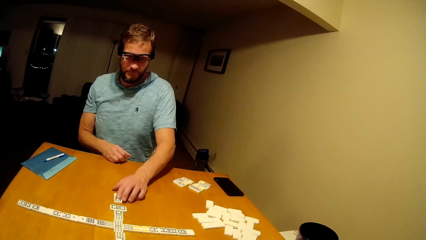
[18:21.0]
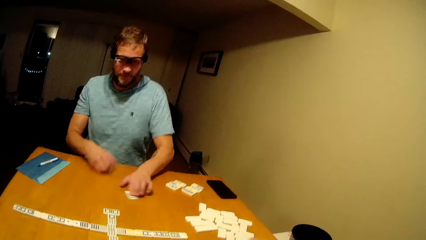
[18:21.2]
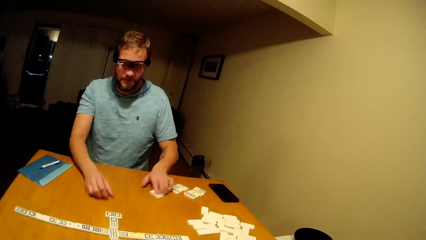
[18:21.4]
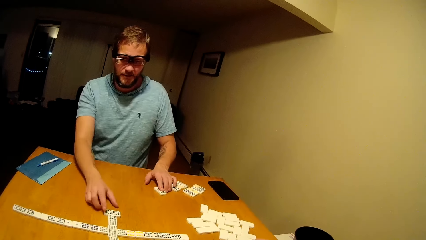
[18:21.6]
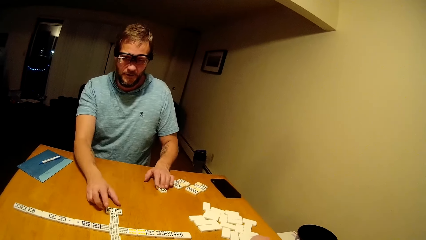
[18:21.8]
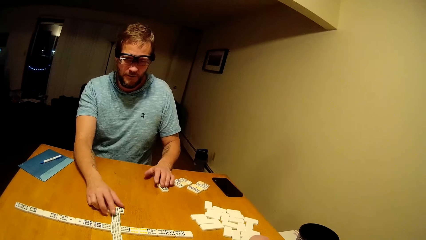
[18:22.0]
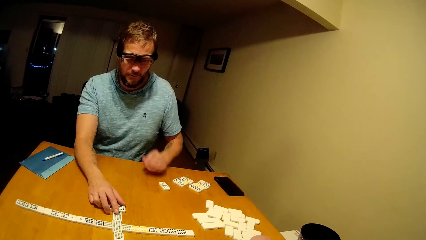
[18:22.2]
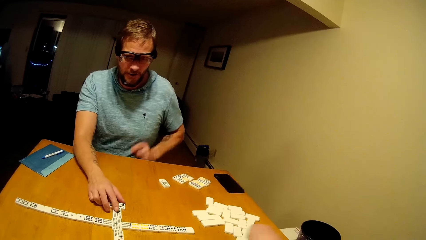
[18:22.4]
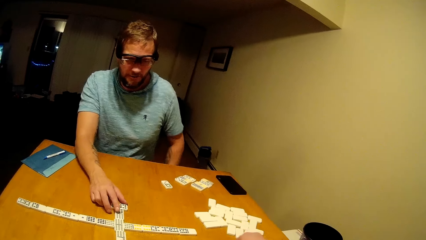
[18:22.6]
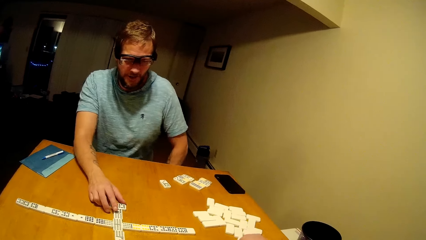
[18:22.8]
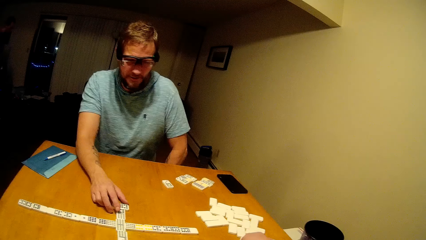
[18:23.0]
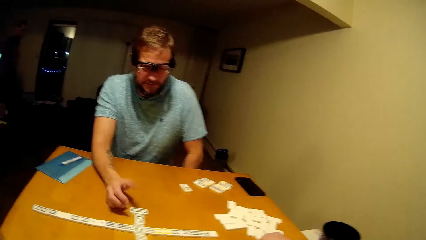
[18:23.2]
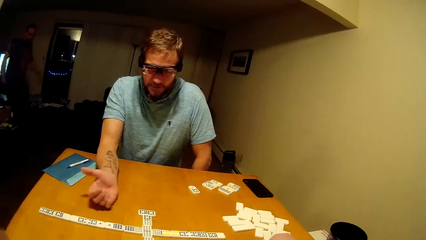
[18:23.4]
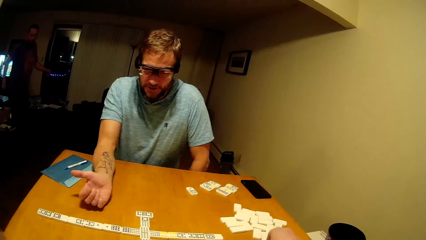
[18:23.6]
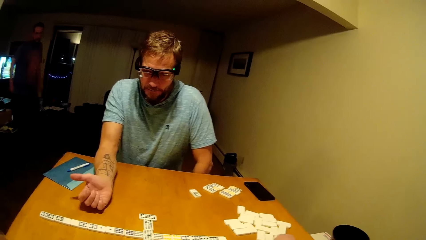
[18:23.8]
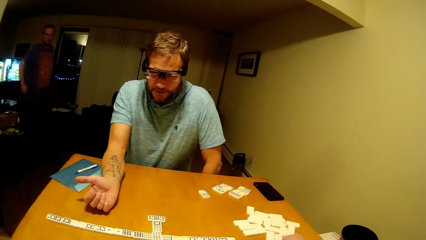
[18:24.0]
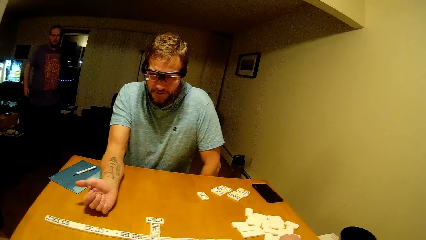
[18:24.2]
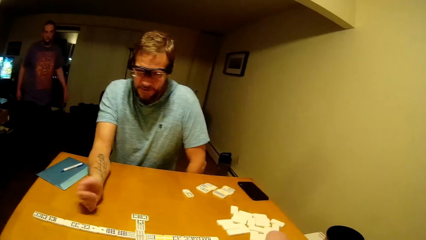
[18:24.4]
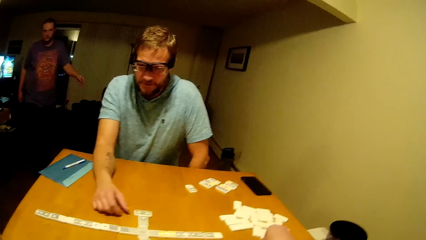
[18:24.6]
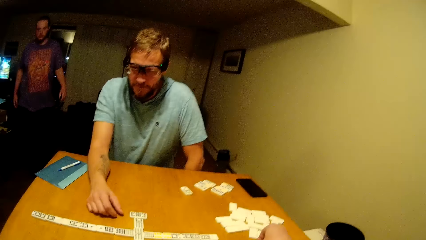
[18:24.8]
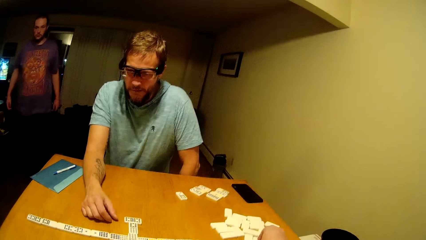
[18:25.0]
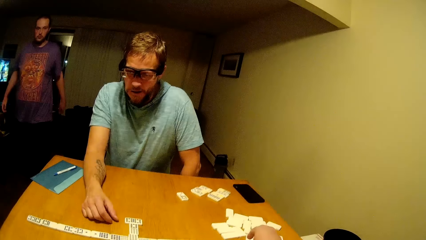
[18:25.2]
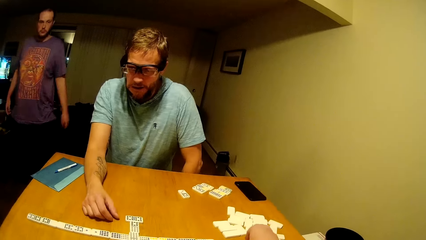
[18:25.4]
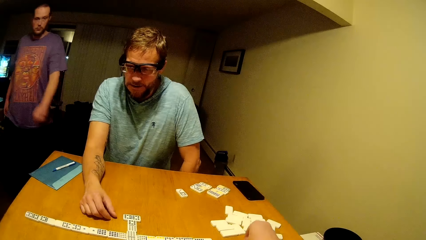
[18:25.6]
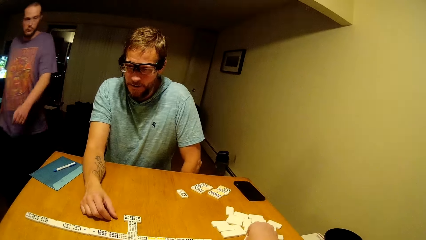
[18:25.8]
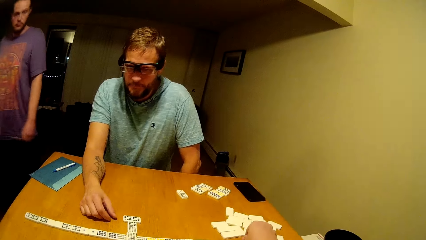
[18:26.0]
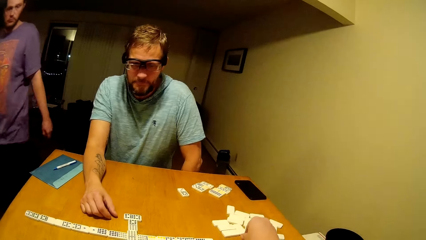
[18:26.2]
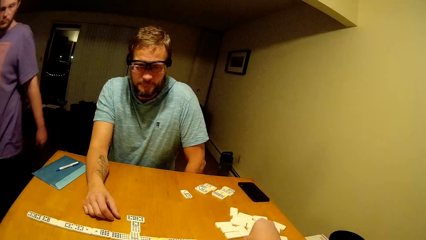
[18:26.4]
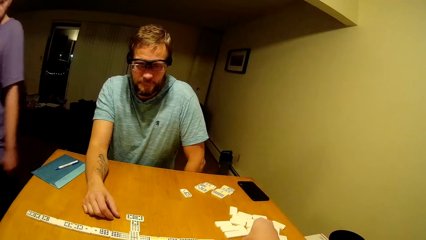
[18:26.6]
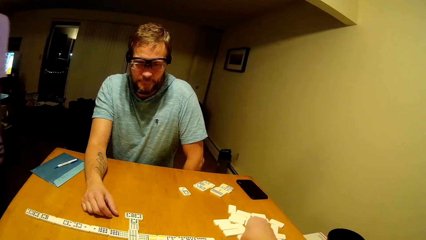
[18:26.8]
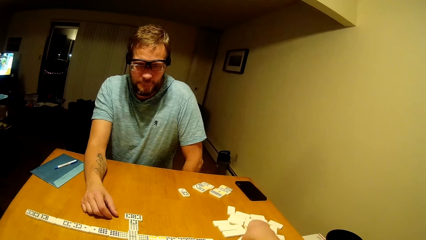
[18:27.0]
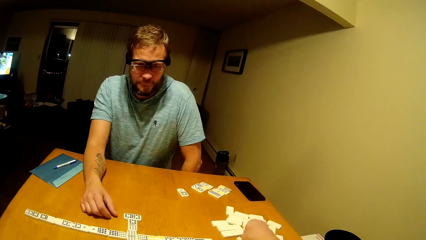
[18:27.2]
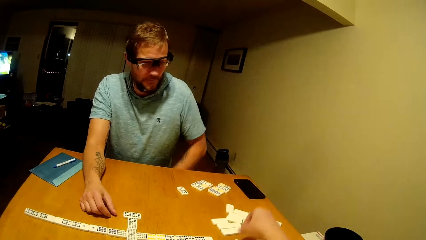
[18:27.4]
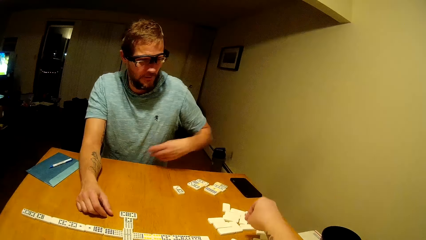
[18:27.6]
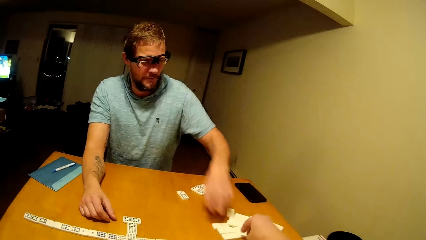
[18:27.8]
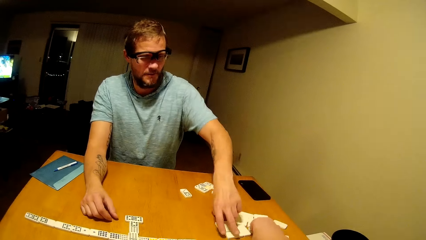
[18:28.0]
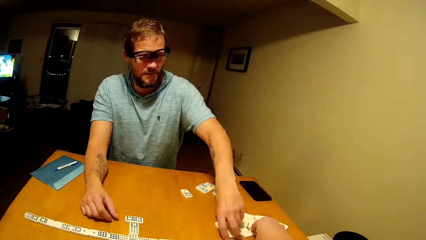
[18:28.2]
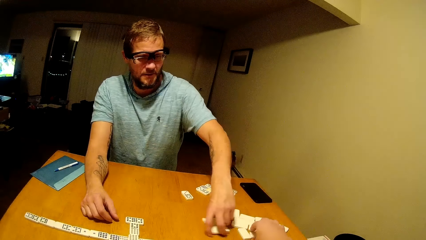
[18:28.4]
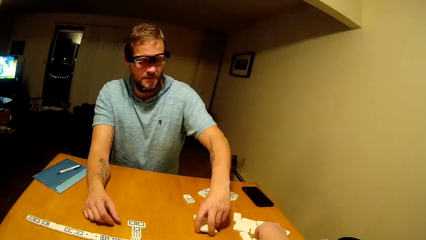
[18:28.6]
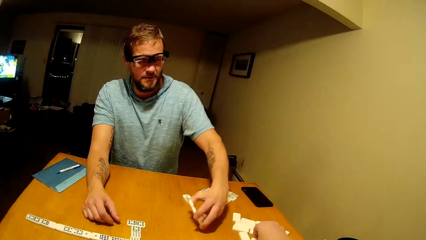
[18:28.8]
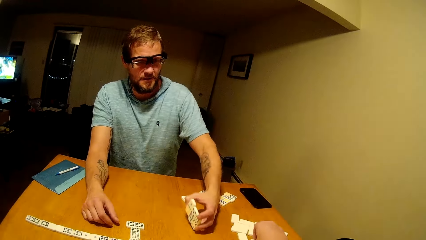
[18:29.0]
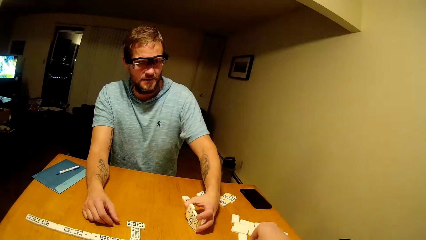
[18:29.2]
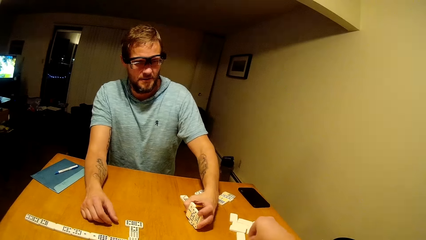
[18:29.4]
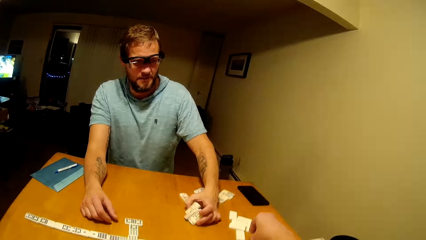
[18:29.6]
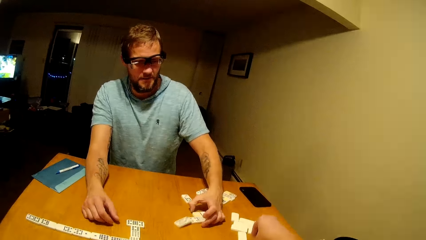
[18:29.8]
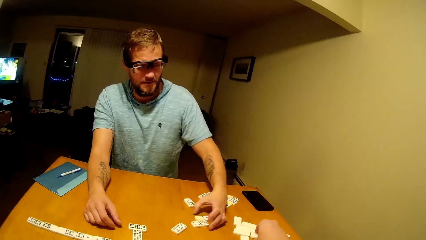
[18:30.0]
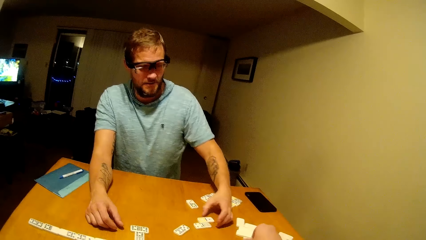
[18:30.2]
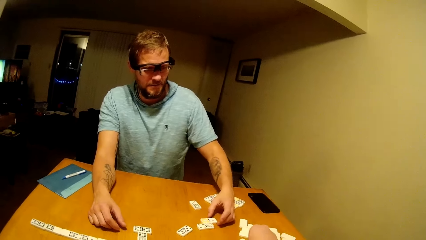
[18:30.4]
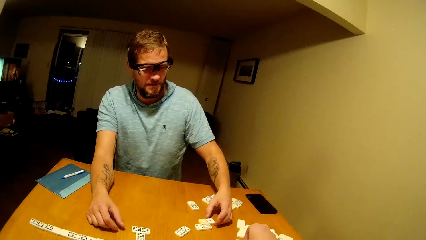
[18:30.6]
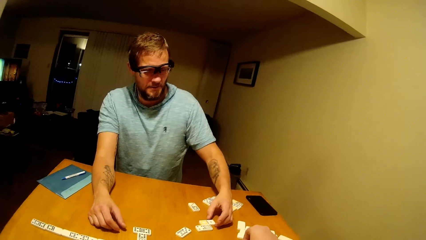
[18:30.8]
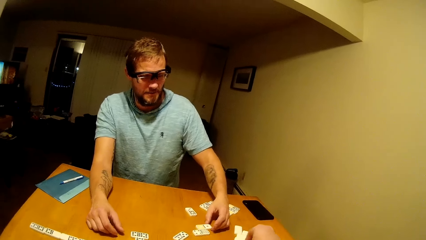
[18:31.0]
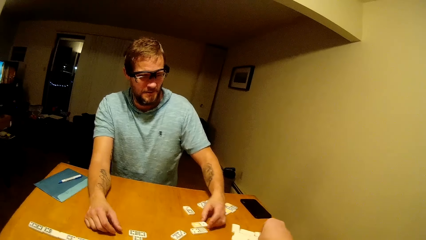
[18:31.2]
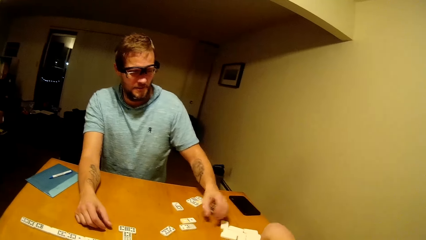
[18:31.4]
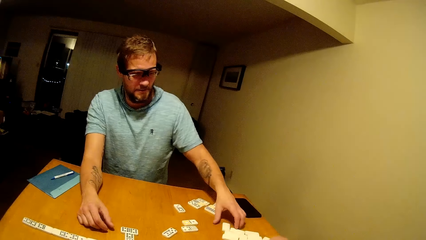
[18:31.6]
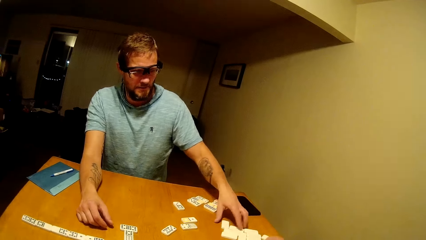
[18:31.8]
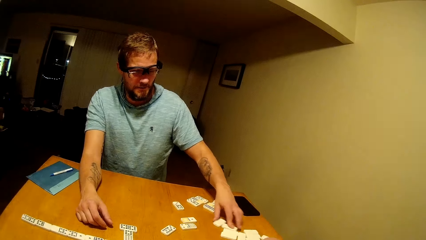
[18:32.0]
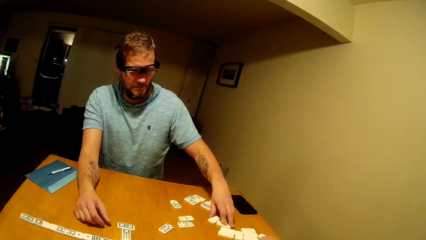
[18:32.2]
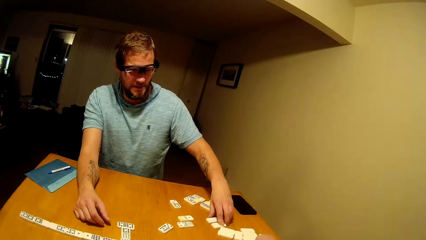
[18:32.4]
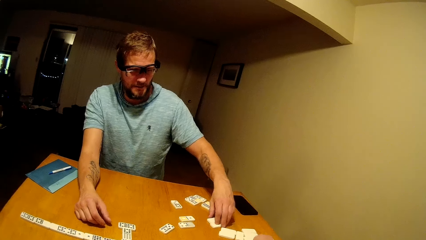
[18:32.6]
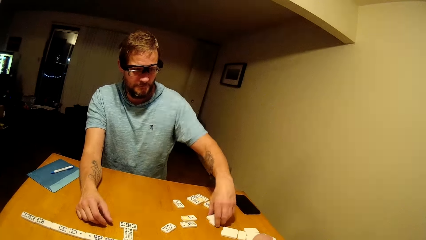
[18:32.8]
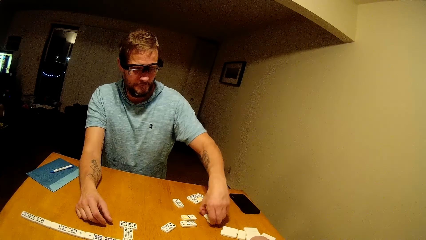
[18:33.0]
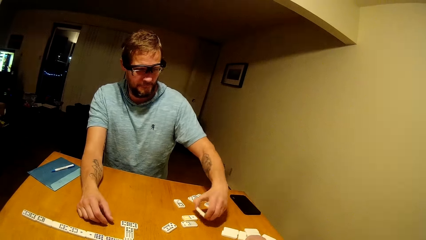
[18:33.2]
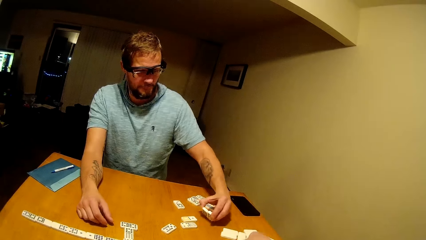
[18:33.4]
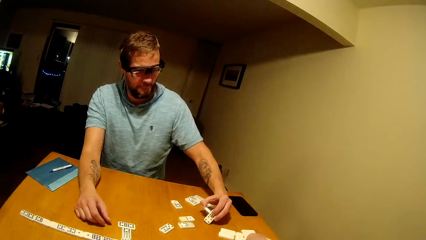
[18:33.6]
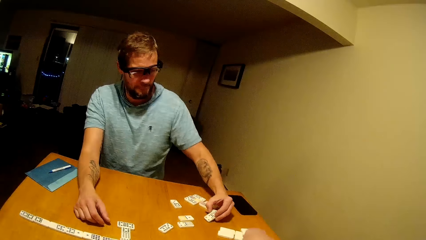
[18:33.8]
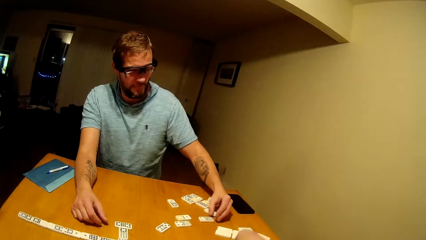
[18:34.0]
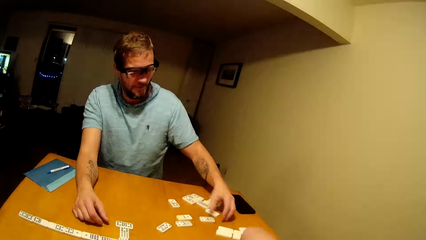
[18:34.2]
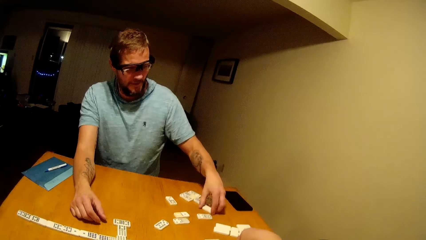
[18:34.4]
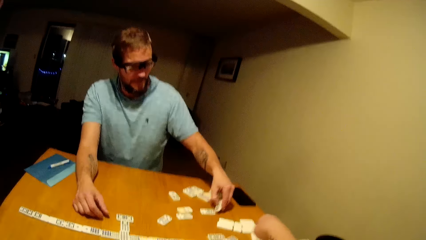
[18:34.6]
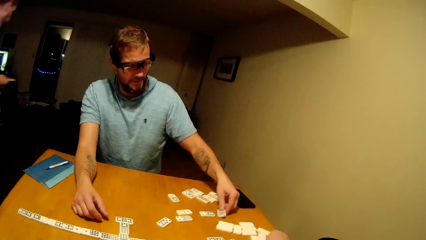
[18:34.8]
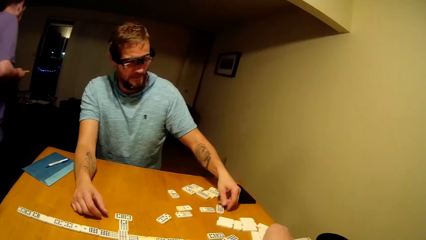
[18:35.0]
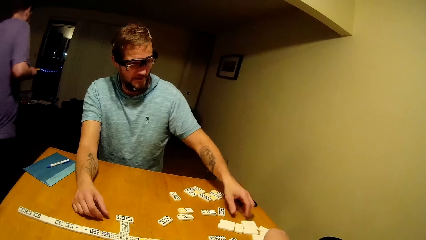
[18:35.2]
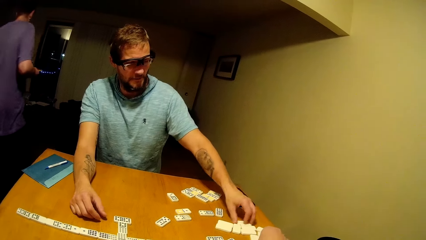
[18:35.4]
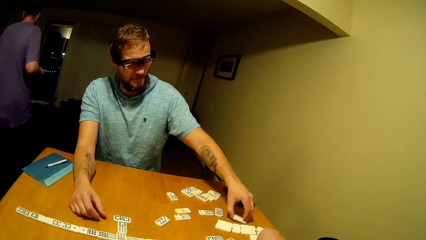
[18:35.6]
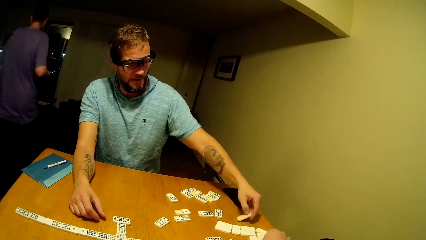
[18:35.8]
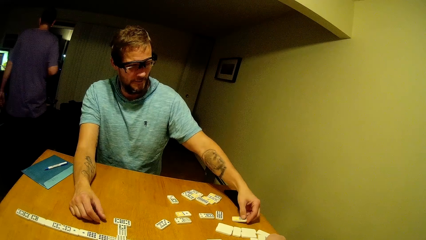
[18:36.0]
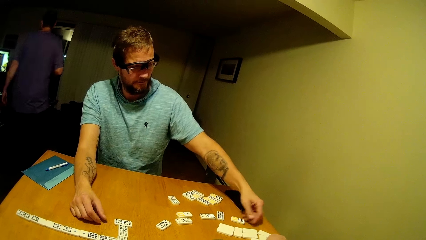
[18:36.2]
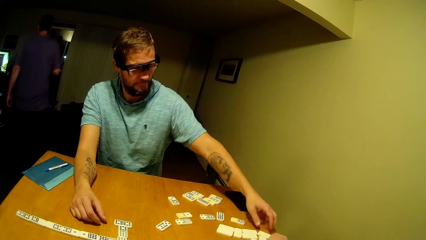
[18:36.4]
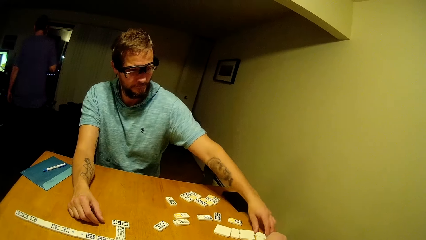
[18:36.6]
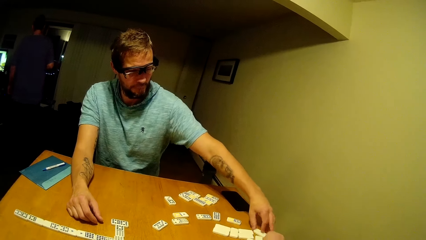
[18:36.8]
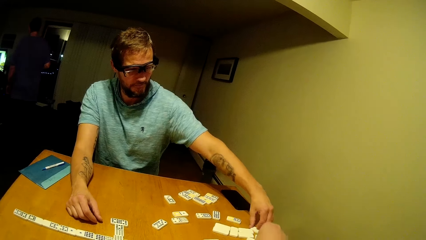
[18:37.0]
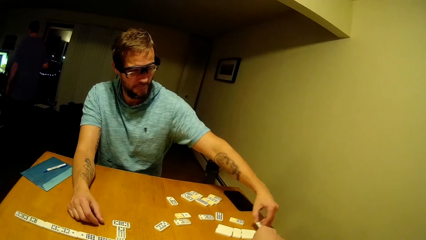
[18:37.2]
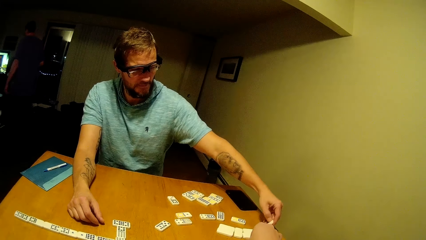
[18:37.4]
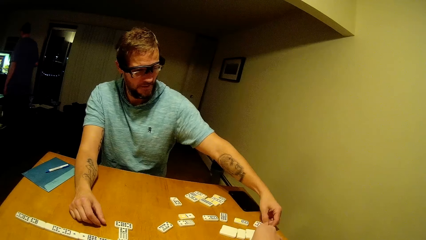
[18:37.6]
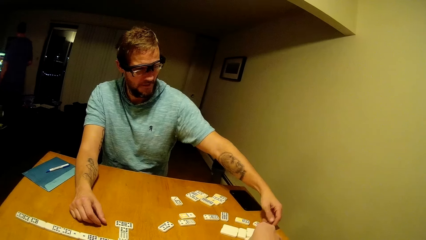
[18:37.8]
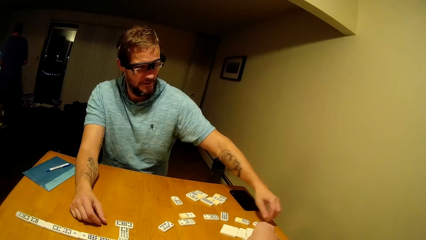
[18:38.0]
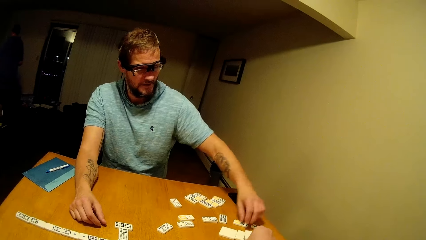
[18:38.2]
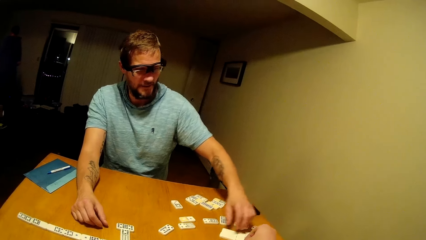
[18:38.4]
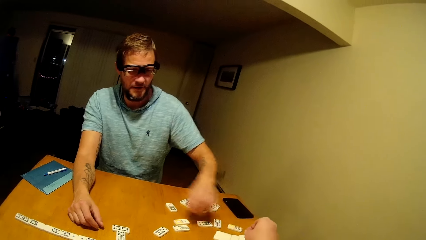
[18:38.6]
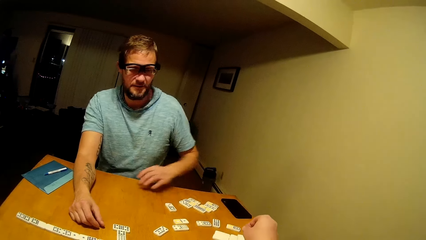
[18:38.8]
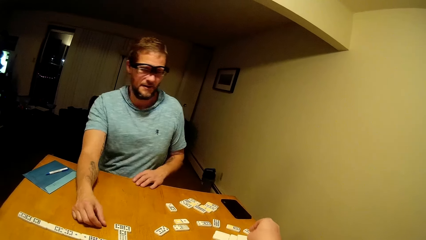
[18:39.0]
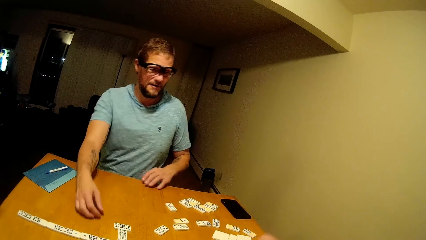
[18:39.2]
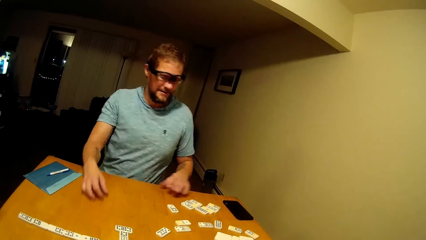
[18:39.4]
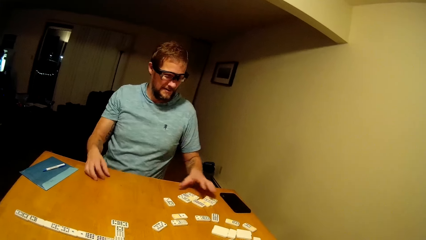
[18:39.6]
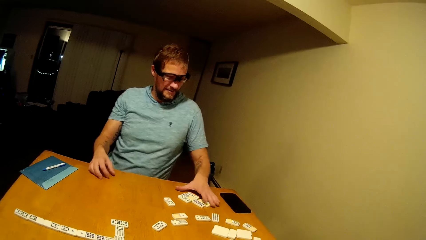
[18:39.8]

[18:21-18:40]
A man holds dice on the table. The man plays mahjong. The camera wearer plays mahjong. The man arranges the dice on the table.
